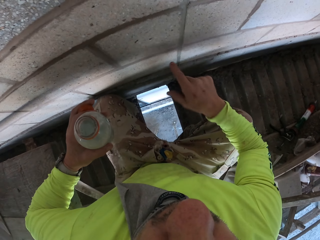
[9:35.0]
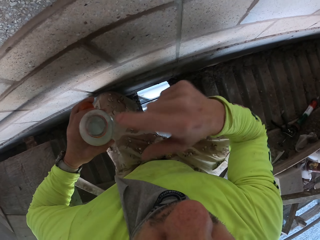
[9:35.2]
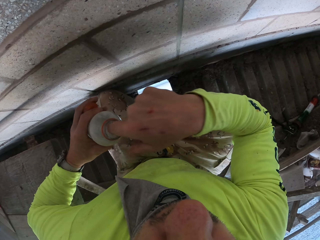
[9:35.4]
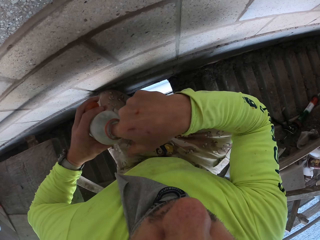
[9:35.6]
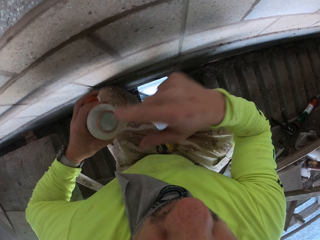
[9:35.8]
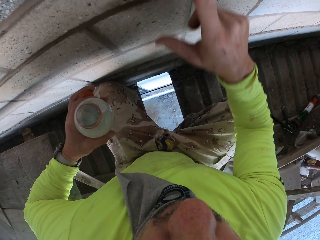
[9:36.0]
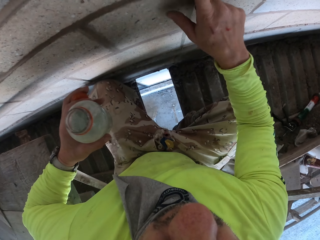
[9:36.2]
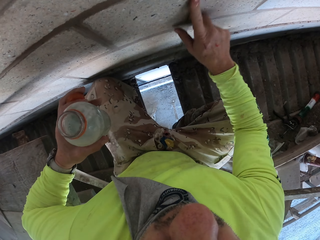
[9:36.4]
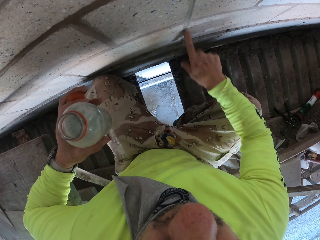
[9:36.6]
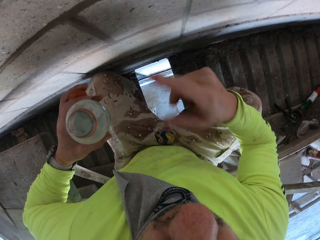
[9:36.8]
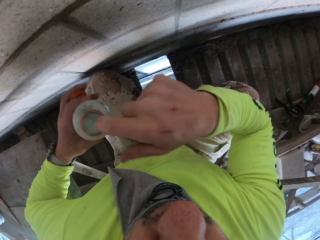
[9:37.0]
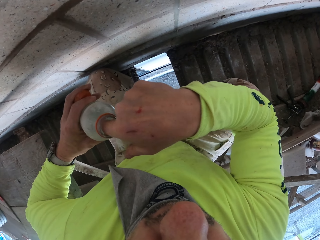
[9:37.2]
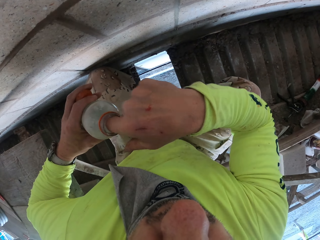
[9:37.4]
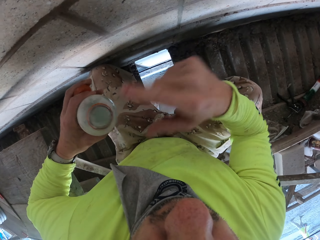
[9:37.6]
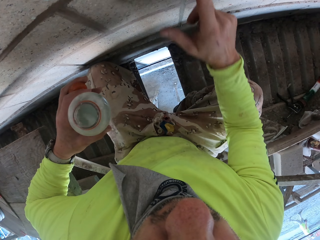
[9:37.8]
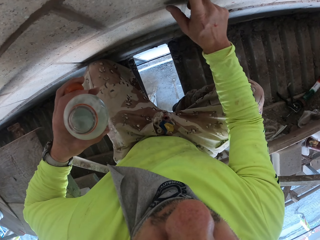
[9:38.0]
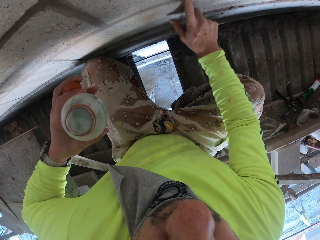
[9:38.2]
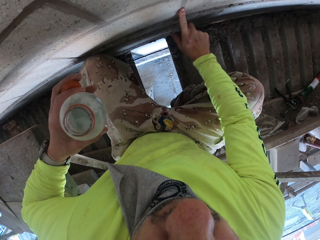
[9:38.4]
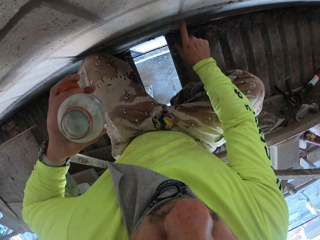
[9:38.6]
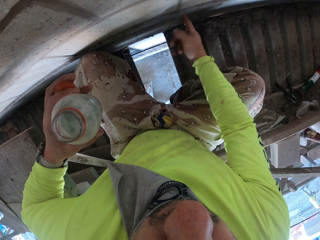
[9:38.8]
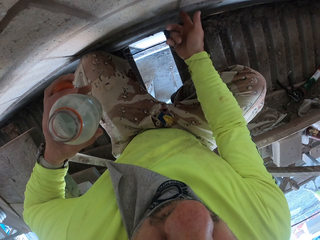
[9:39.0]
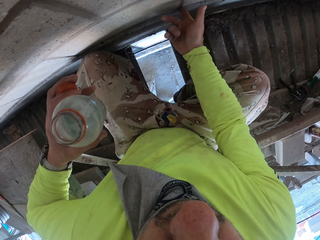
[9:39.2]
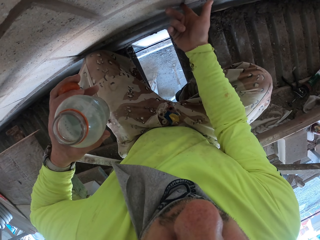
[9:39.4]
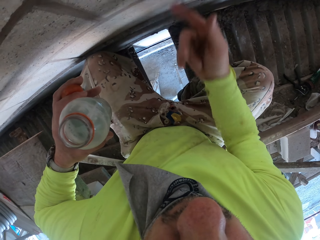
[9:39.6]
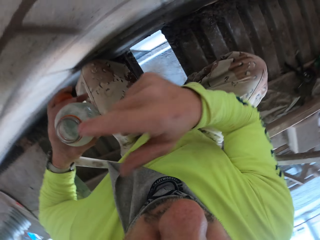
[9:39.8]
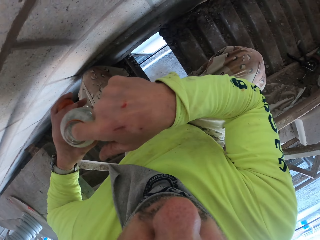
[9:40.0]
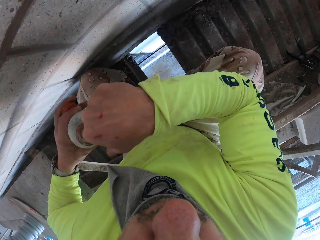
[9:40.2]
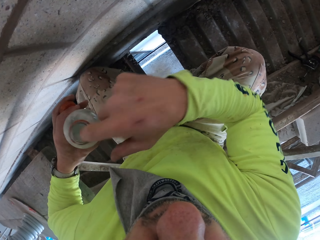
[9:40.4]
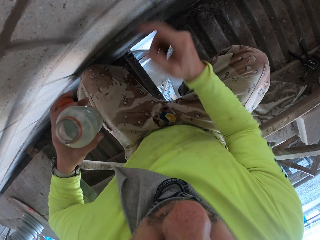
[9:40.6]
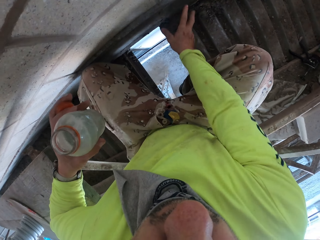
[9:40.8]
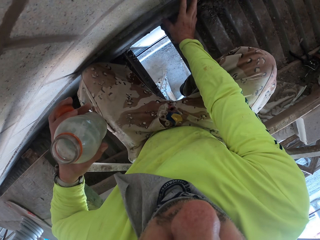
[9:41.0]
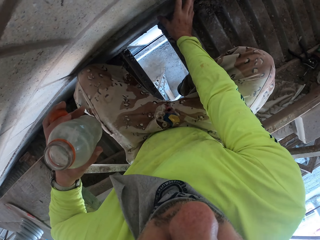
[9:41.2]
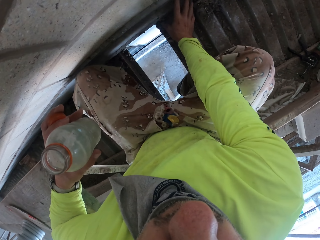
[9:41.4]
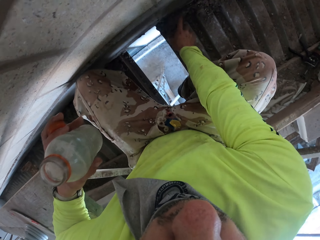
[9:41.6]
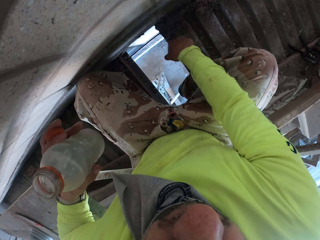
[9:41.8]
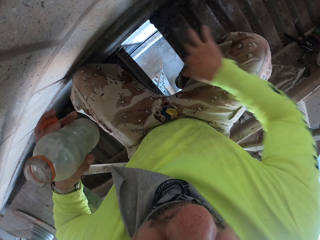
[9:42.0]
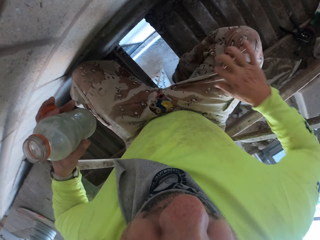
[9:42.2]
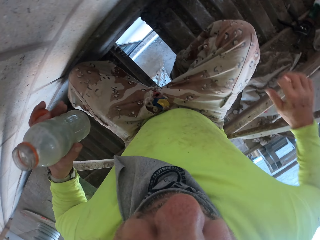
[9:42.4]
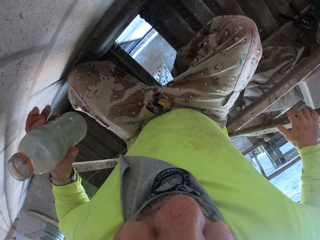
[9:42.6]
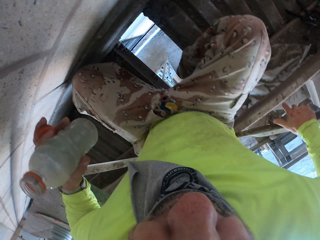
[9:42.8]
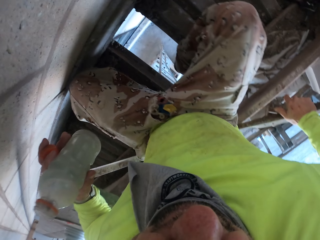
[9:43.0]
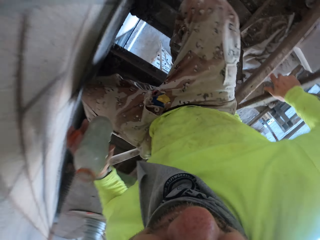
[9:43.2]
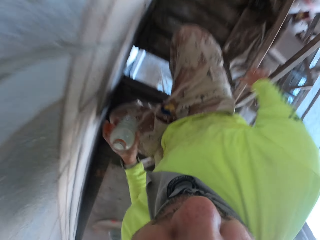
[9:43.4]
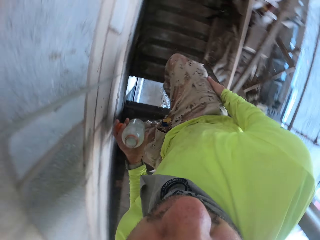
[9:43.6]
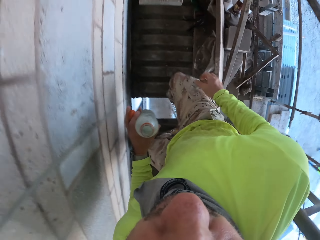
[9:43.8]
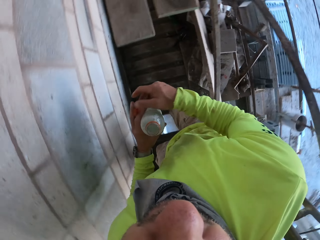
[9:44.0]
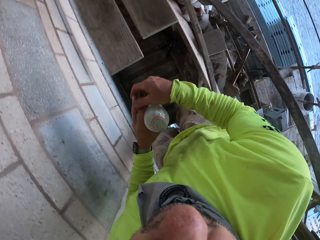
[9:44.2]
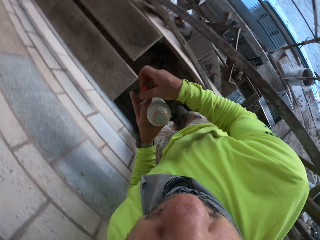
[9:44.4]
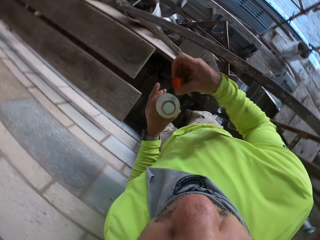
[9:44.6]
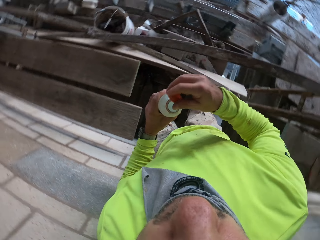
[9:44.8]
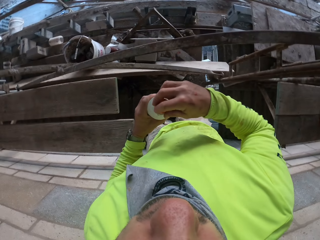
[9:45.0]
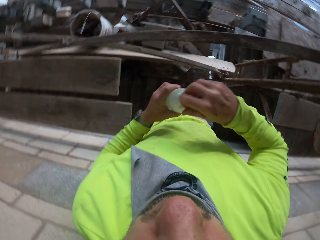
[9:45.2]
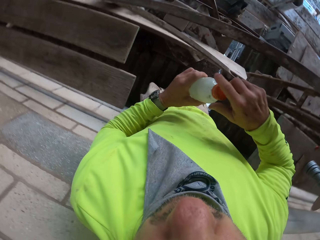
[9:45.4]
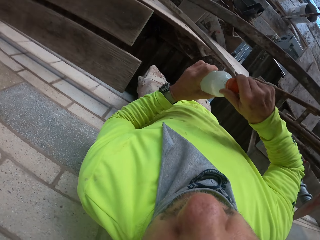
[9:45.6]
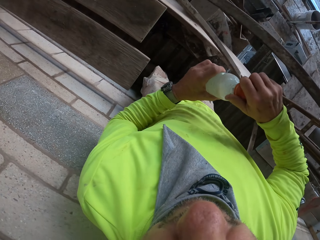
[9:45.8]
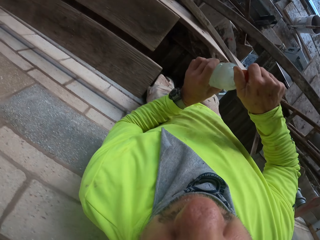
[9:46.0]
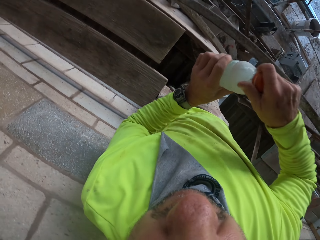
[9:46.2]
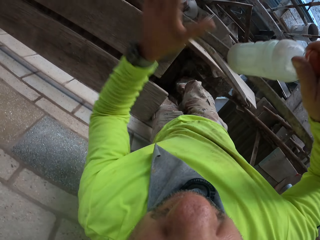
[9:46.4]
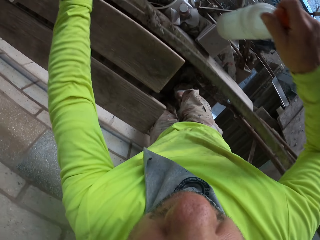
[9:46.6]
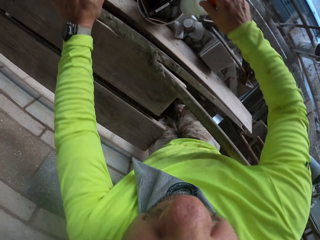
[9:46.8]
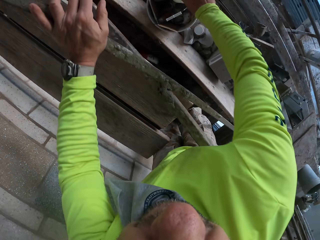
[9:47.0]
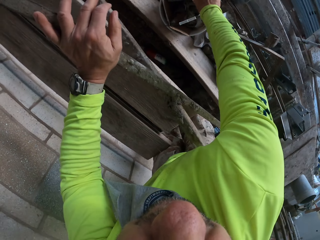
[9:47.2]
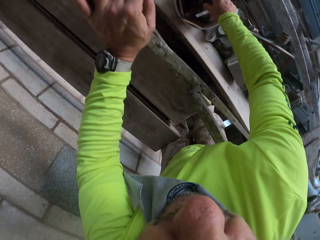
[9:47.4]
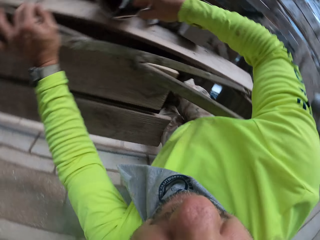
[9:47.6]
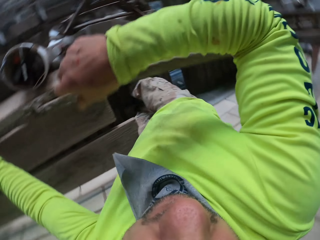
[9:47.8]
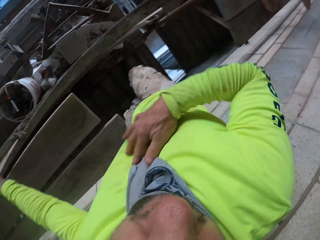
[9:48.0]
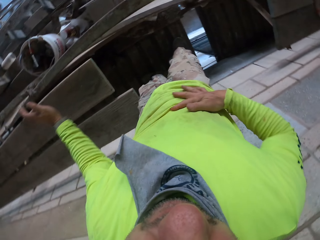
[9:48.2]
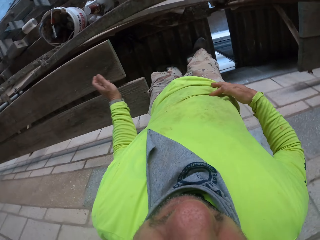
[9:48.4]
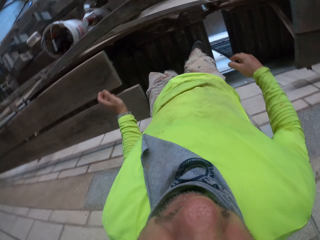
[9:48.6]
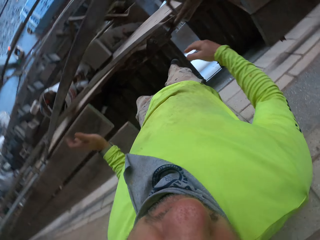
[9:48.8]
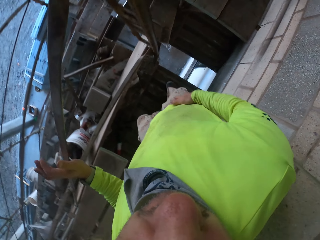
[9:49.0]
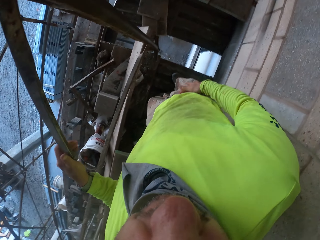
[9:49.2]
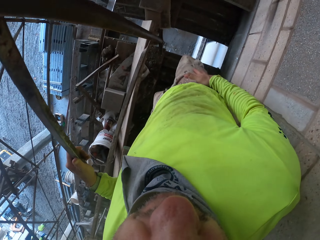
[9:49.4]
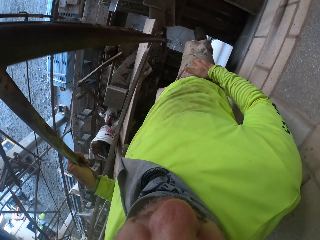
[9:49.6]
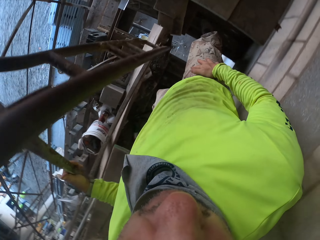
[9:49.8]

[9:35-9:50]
The camera wearer dips the finger in the bottle. They apply the paint on the wall. They dip the finger in the bottle. They apply the paint on the wall. They dip the finger in the bottle. They apply the paint on the wall. They stand up. They put the lid on the bottle. They put the bottle in a bucket. They wipe the hand on the cloth.

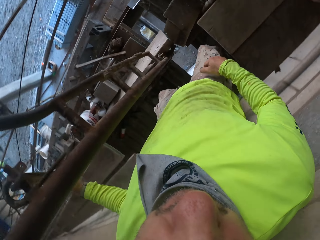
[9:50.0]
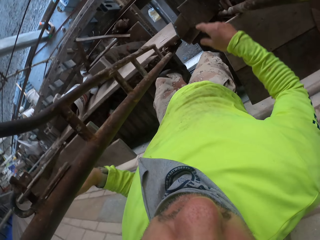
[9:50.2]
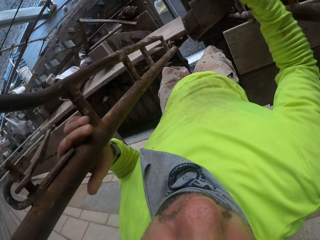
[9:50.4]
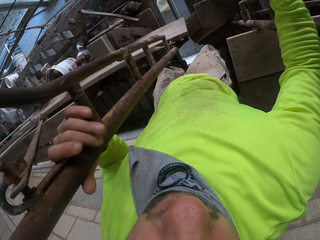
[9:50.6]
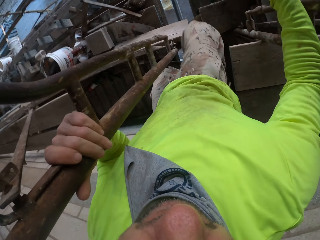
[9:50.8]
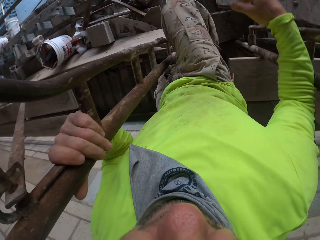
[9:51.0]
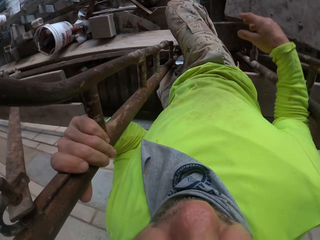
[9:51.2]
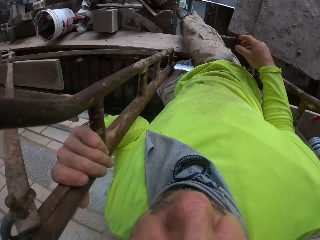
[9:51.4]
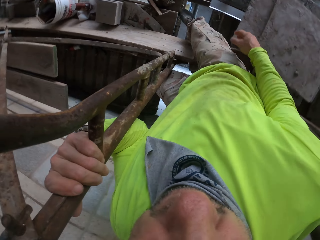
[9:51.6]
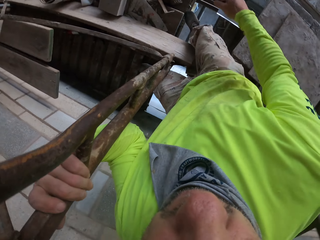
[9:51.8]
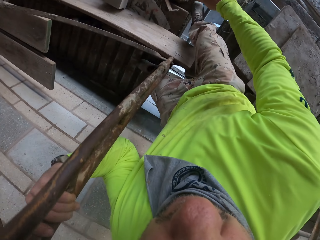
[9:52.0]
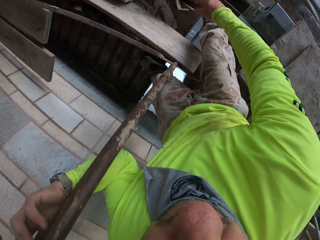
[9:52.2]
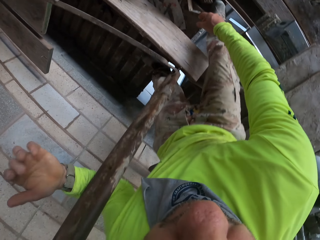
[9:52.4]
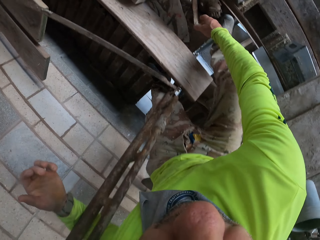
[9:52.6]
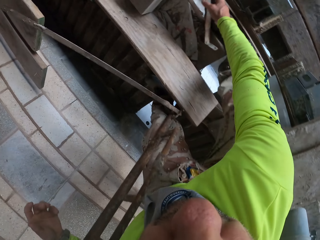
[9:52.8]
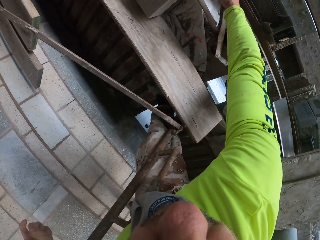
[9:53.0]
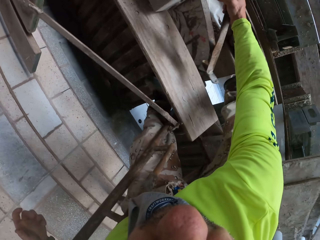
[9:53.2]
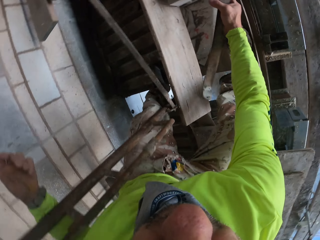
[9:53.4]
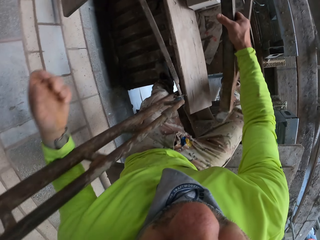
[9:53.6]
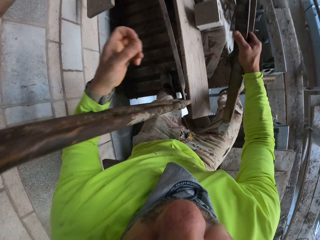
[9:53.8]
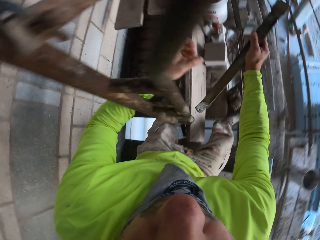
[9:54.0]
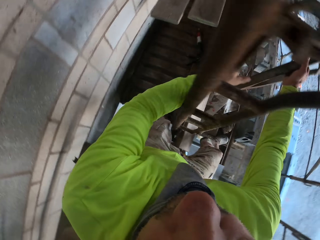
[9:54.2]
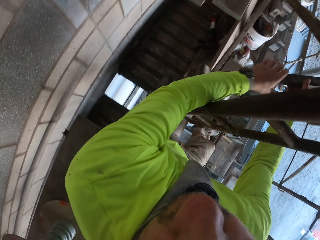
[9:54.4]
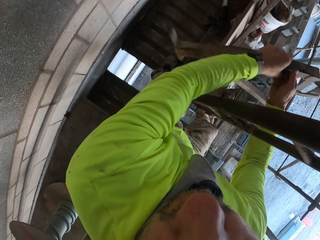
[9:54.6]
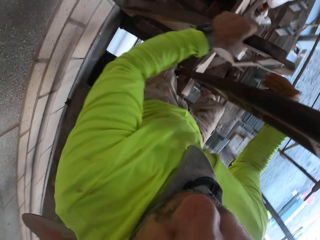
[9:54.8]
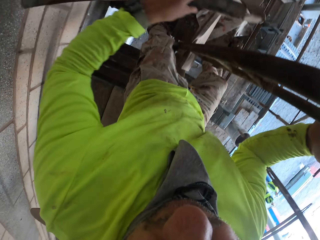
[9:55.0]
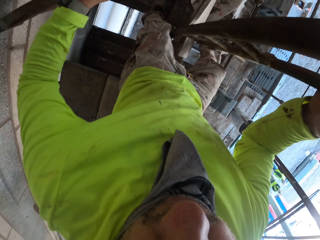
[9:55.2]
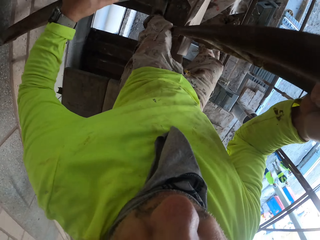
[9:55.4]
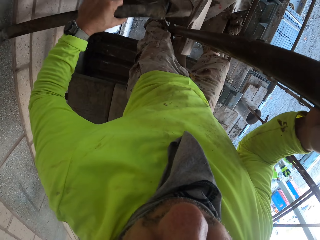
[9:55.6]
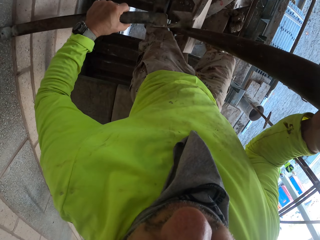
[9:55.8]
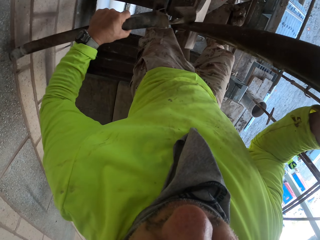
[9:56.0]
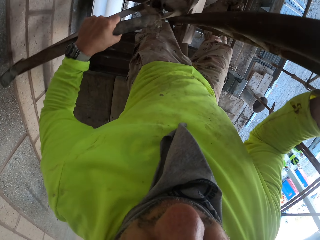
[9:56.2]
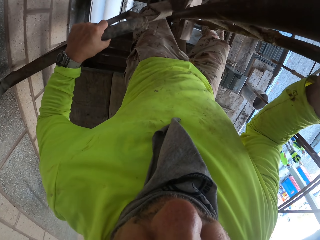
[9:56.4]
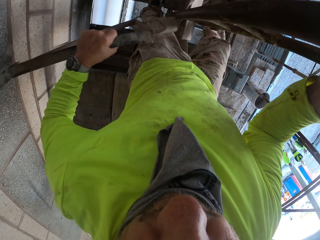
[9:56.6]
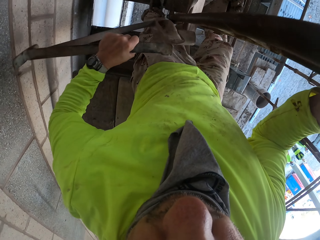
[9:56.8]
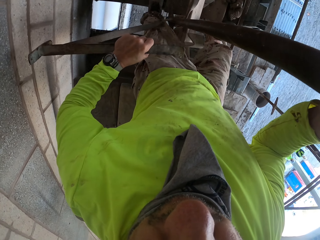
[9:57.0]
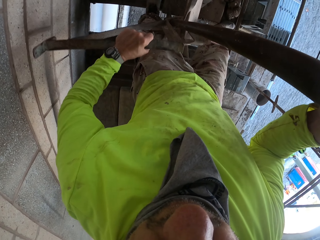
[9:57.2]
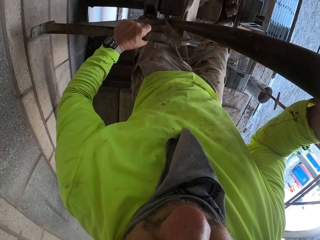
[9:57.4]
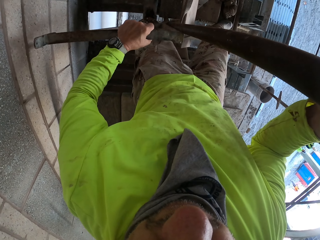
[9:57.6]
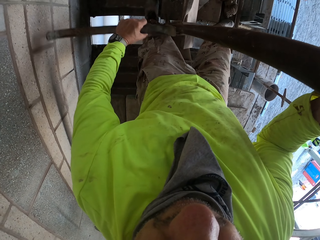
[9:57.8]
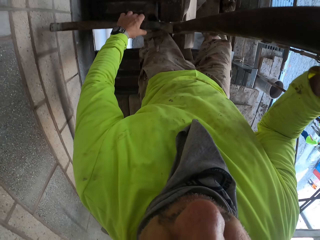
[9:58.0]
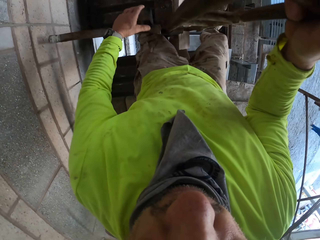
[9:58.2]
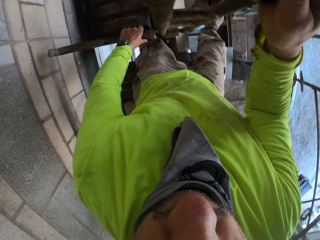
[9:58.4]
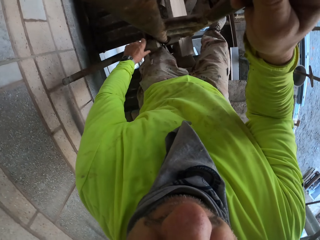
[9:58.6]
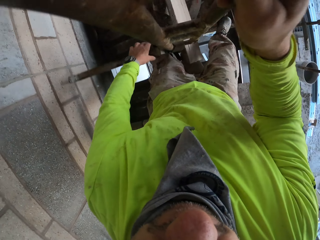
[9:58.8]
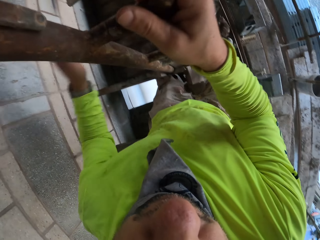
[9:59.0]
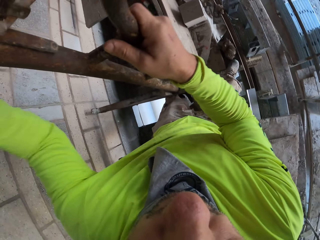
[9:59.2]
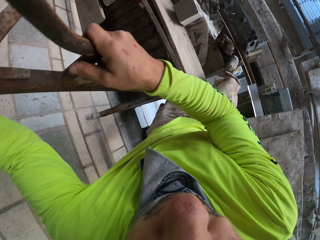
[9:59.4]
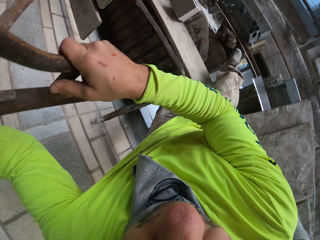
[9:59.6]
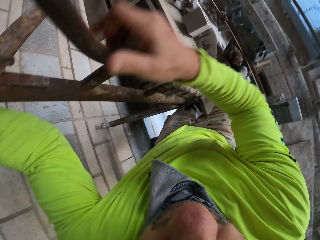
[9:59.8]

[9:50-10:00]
The camera wearer walks around the house. They move the leg. They take a metal bar. They fix the metal bar on a rail. They put the metal bar on the wall.
